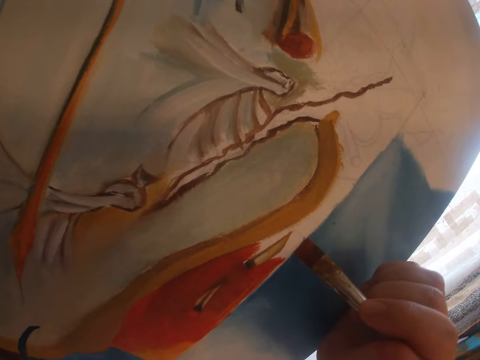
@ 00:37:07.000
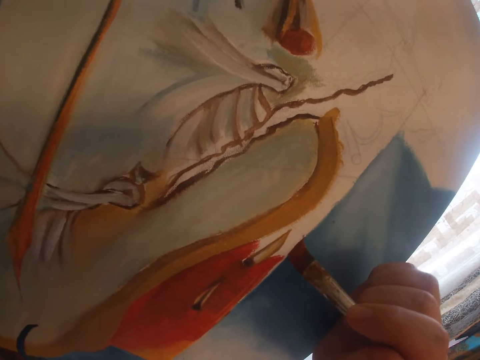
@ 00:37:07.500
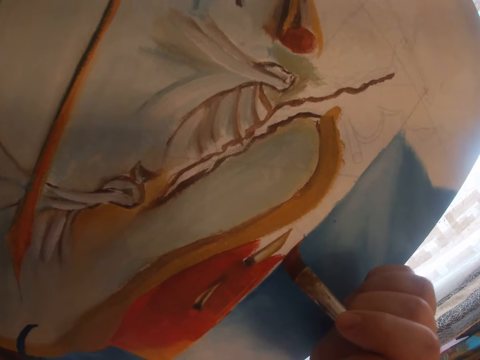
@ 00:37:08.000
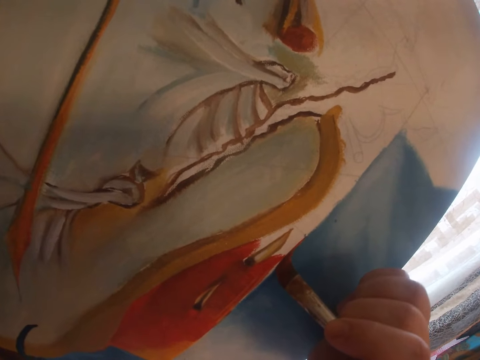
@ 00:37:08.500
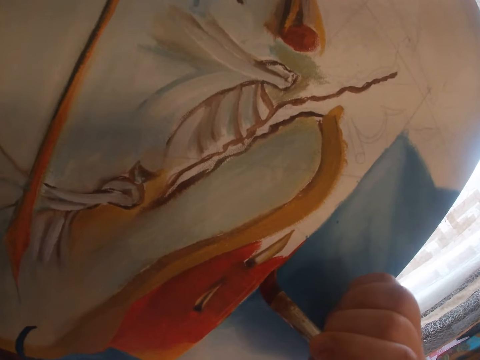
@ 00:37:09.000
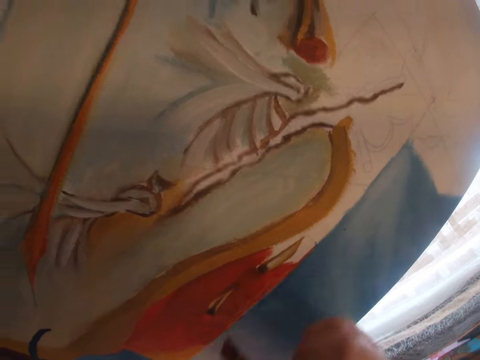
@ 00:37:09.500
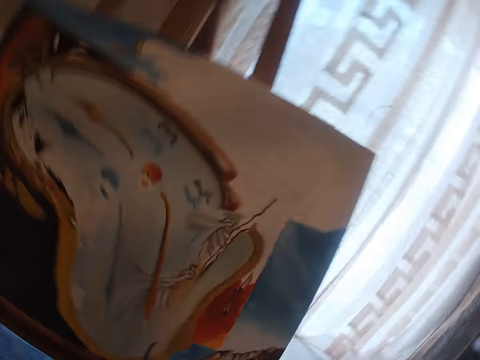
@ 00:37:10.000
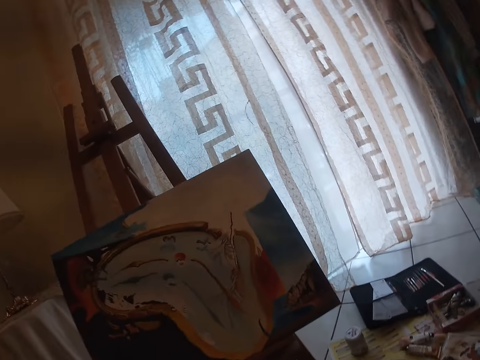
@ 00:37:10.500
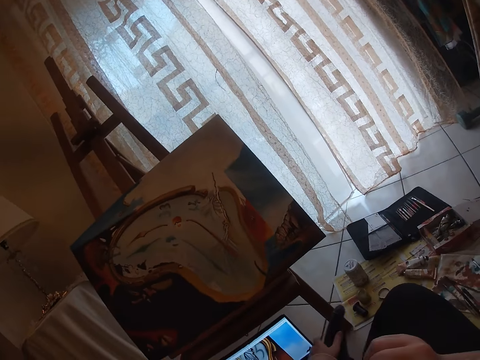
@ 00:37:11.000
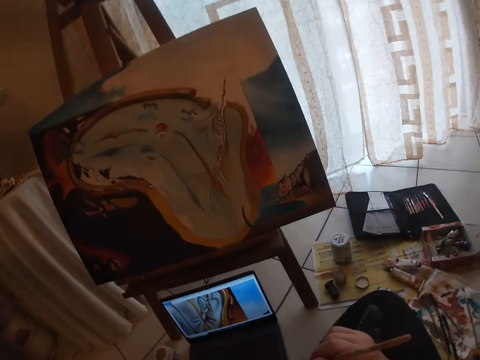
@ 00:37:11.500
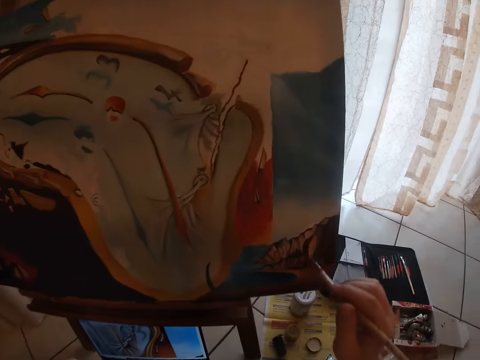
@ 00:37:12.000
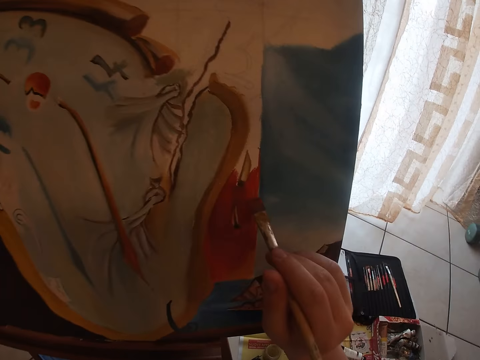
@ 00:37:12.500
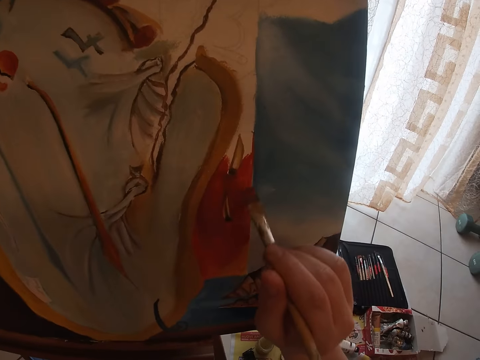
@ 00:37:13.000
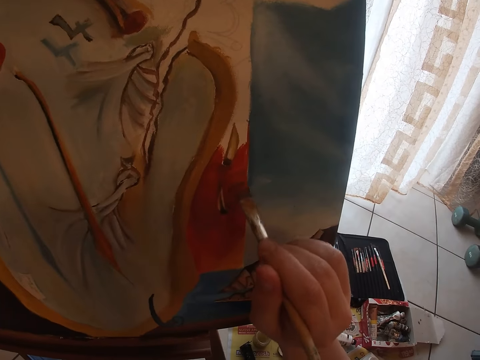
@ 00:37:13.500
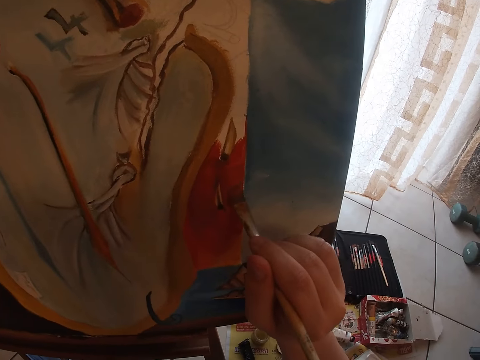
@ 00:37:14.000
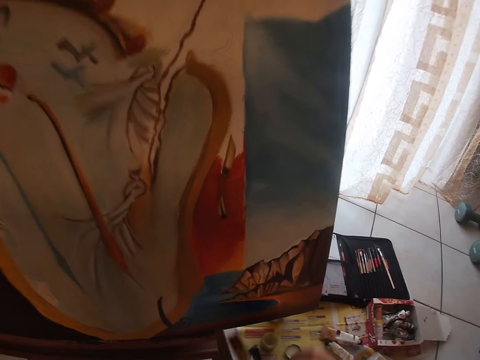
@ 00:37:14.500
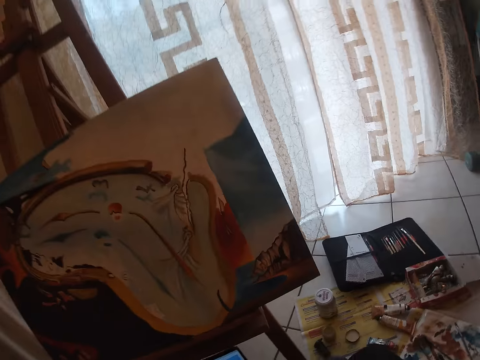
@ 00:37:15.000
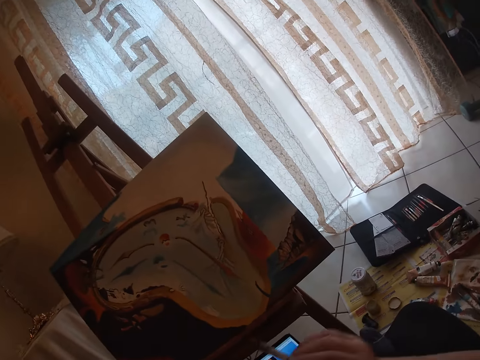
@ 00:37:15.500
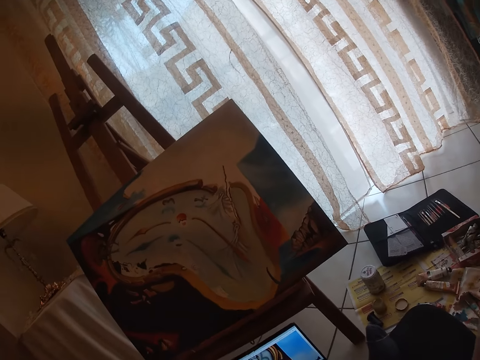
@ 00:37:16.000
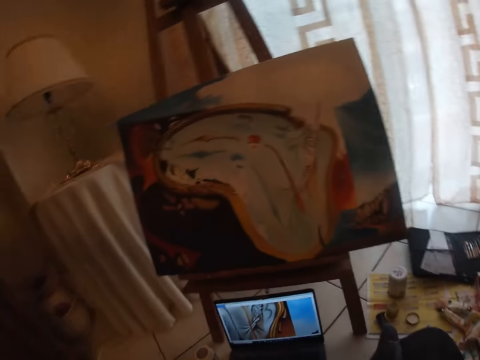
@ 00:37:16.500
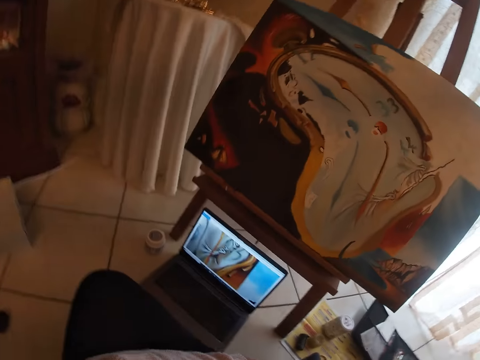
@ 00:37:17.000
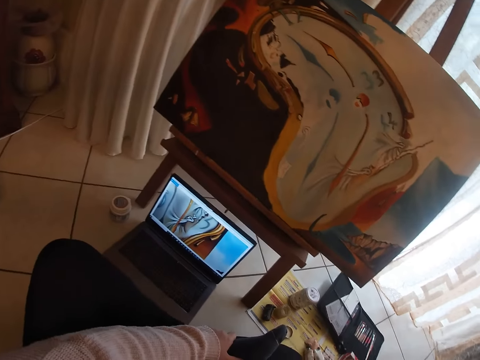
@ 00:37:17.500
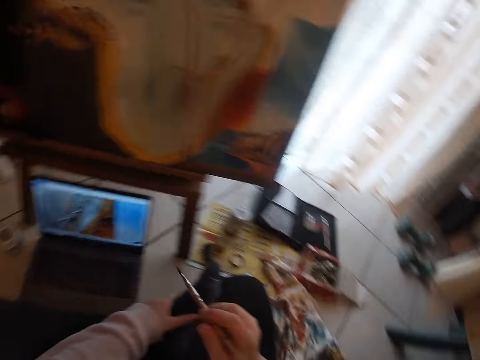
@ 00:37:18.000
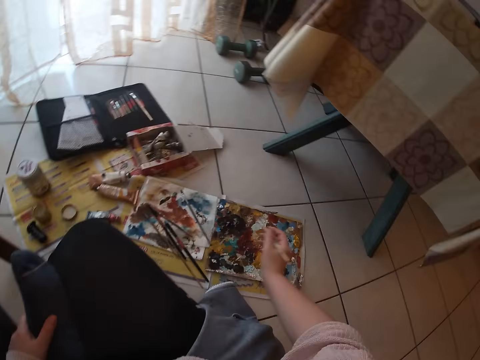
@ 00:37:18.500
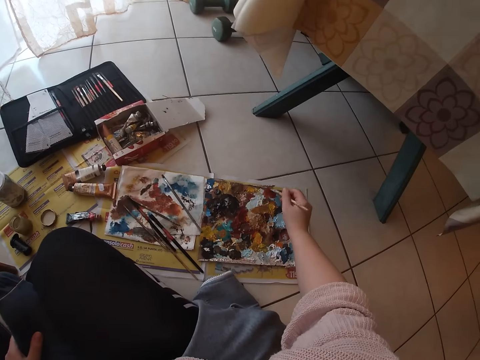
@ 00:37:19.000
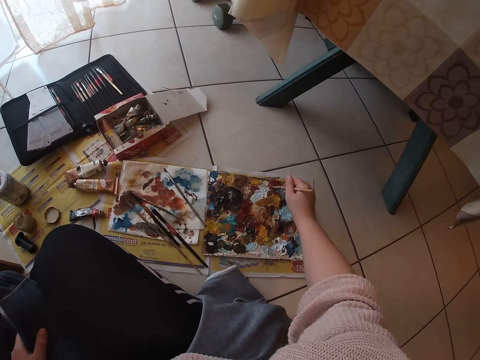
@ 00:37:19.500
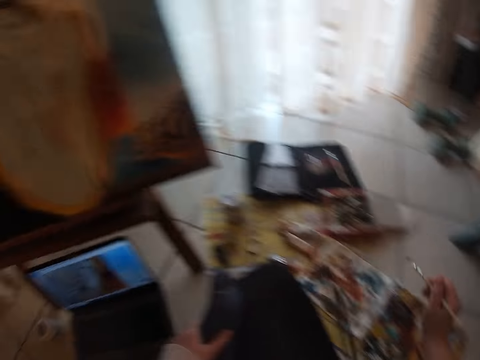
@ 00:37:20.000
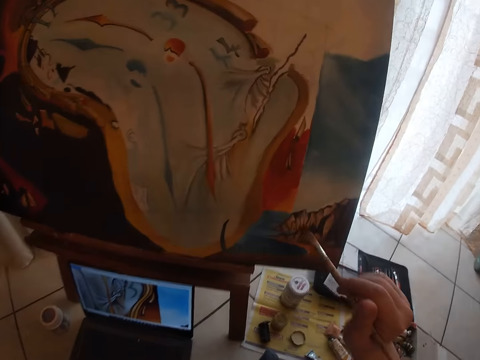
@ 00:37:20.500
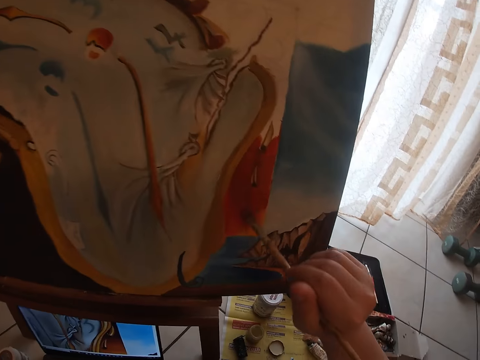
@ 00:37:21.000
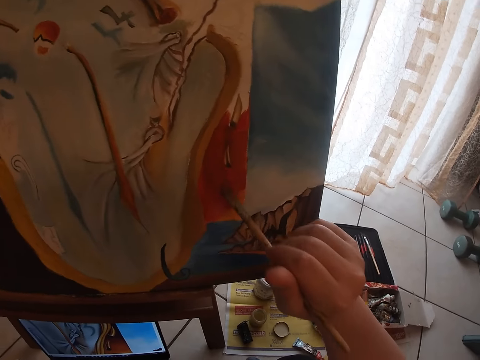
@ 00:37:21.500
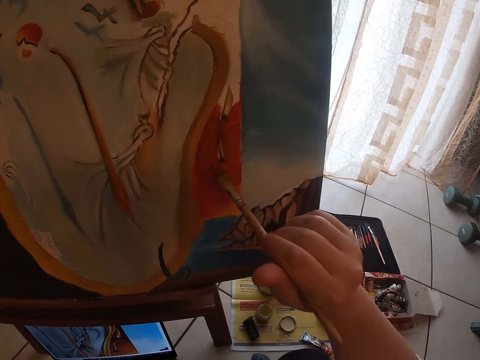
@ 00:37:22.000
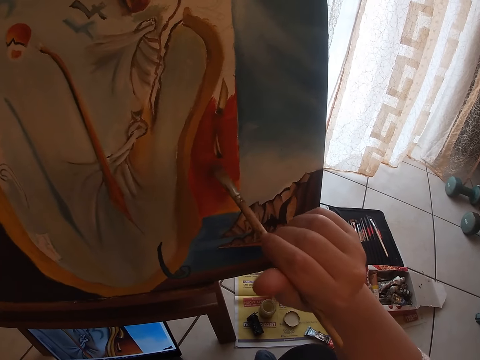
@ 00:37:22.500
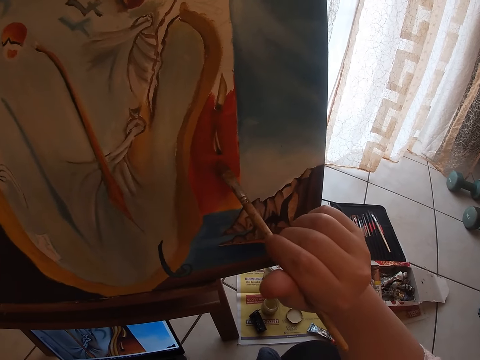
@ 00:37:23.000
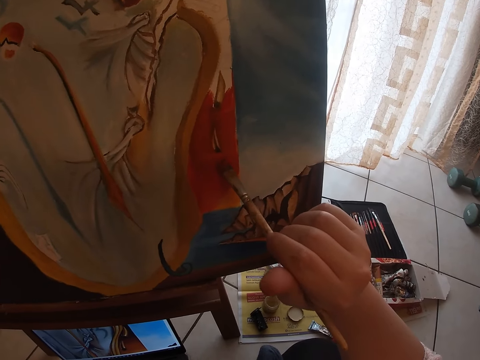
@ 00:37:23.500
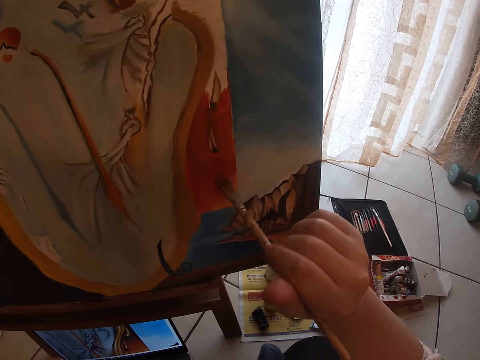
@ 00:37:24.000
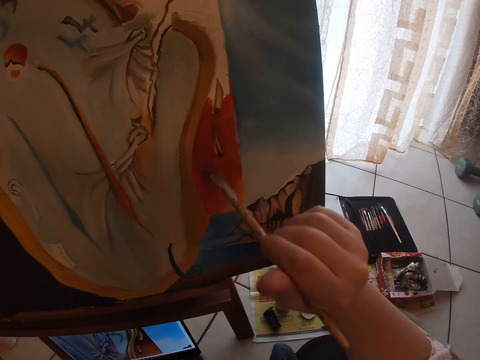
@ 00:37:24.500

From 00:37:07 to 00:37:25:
The camera wearer paints a picture on a canvas. They stop painting the picture and turn around. They rub hands. They paint the picture on the canvas. They stop painting the picture and turn around. They dip the paintbrush in a paint palette. They turn around. They paint the picture on the canvas.

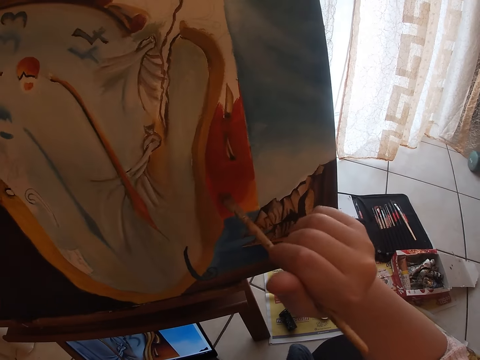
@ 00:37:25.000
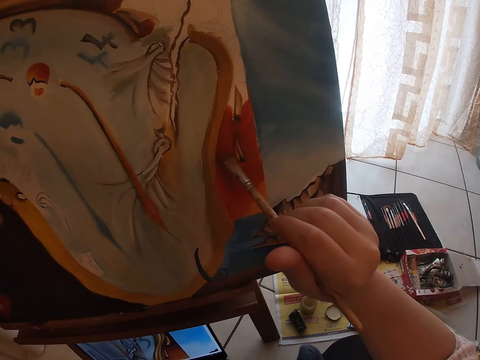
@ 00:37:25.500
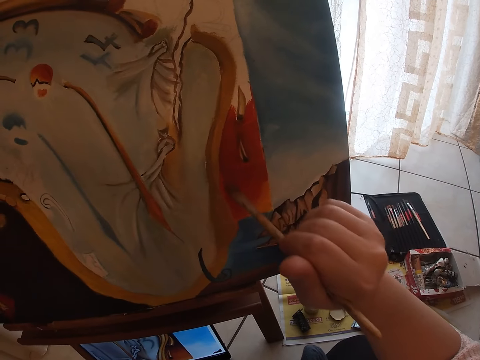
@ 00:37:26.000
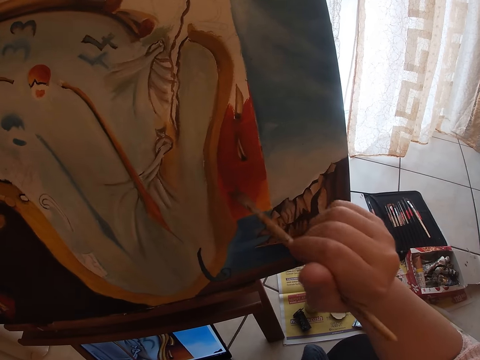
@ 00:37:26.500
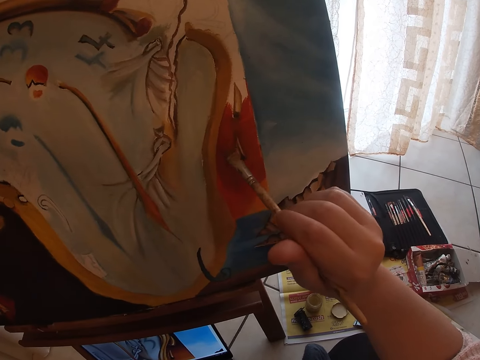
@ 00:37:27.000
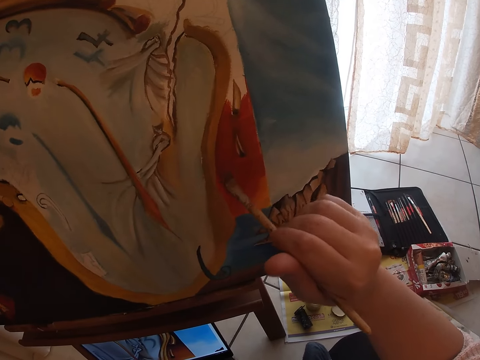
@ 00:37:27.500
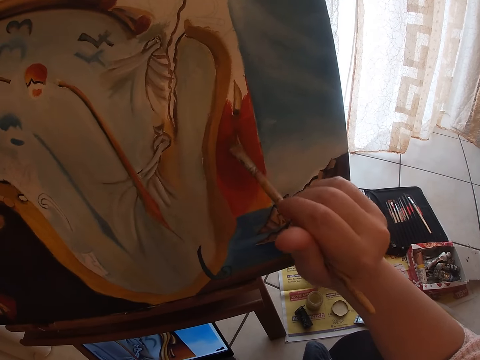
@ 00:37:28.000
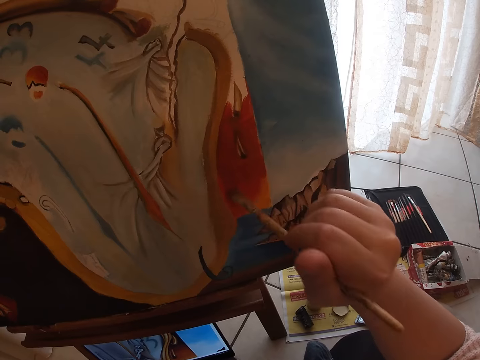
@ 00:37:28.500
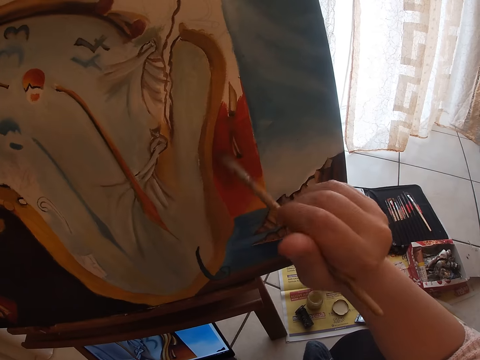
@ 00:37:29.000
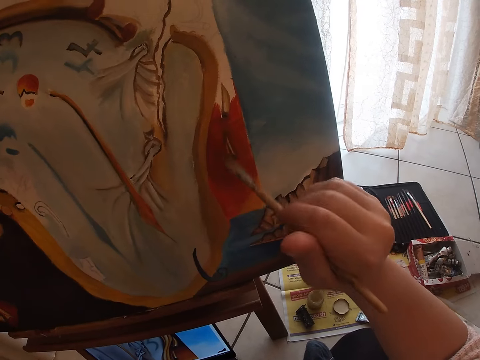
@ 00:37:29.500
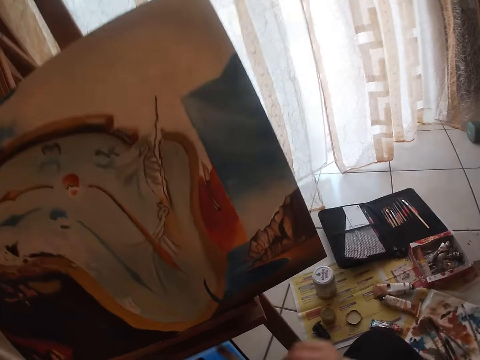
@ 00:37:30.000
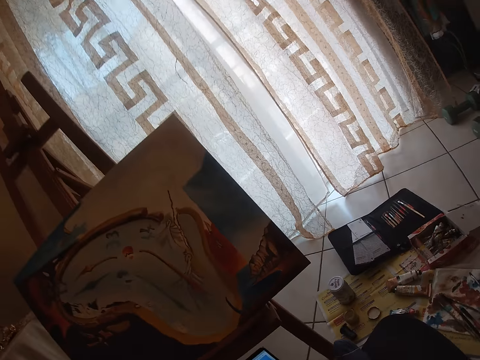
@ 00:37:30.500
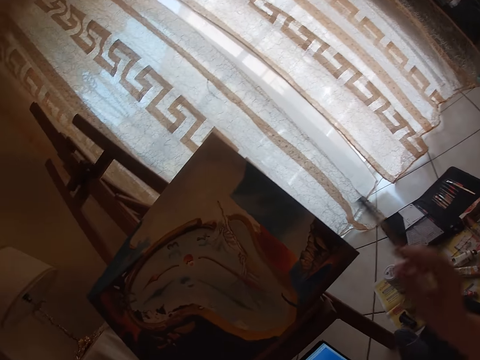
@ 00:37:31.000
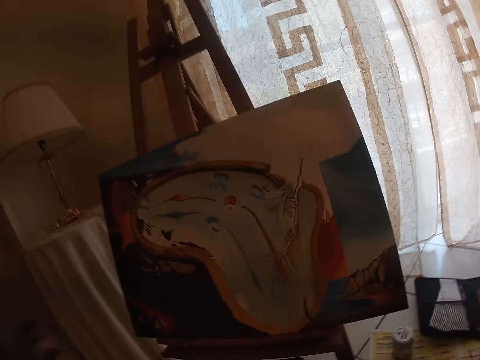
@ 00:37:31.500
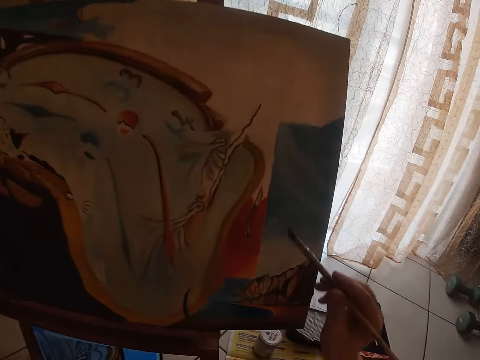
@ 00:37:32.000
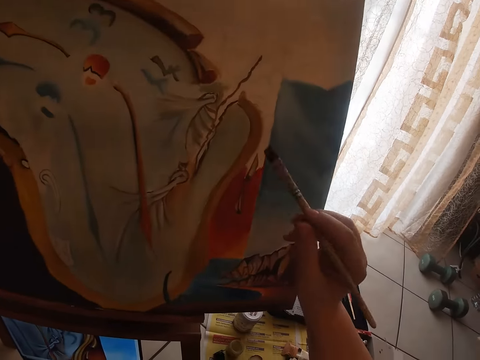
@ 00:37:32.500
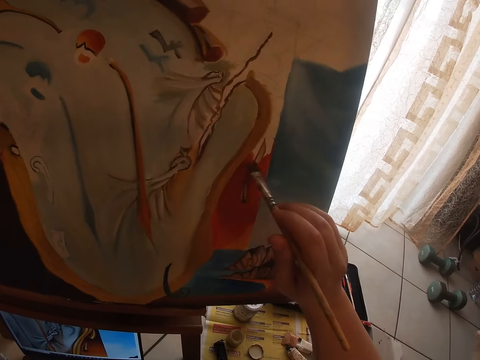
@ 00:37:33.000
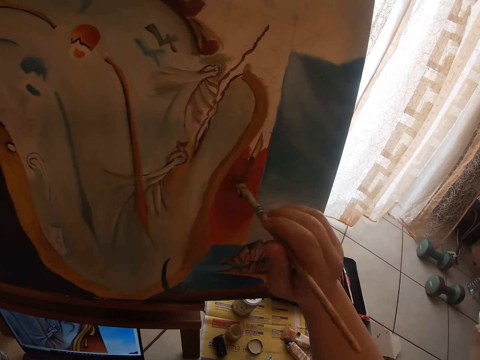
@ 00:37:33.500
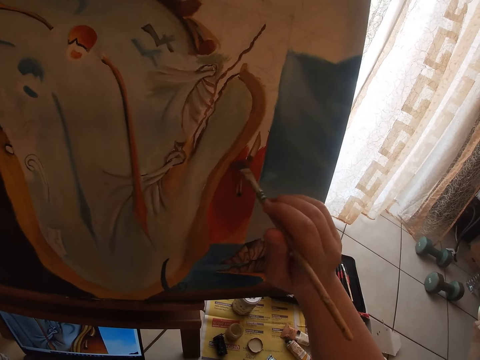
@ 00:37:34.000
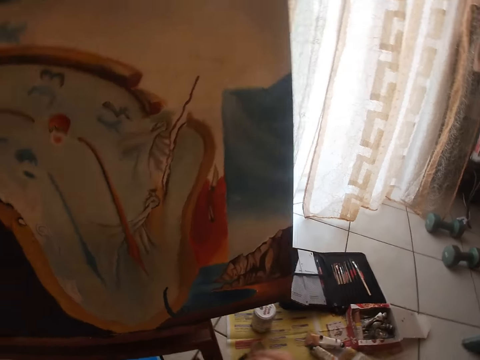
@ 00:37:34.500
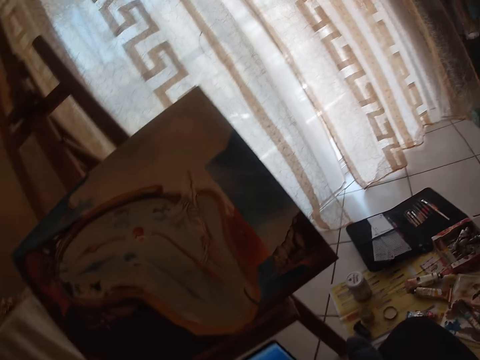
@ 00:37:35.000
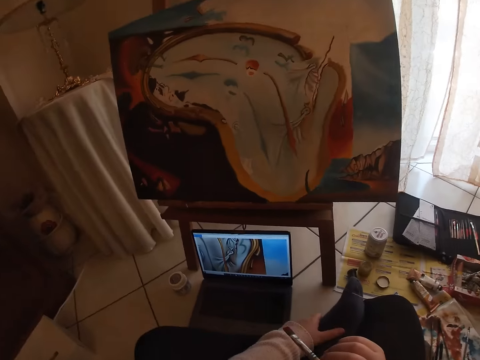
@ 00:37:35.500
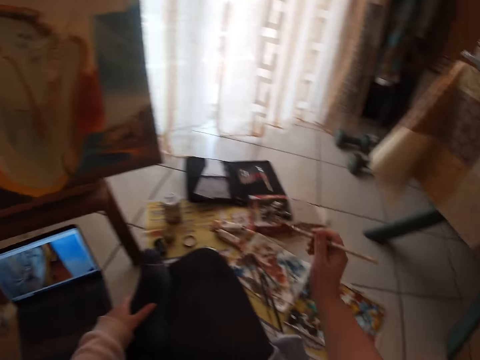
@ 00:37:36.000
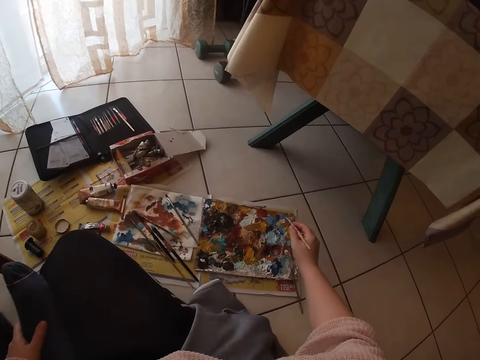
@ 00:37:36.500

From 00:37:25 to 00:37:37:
The camera wearer stops painting a picture. They turn around. They paint a picture on a canvas. They stop painting the picture. They turn around.
